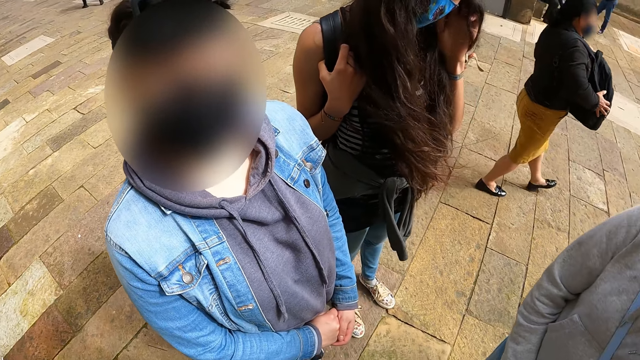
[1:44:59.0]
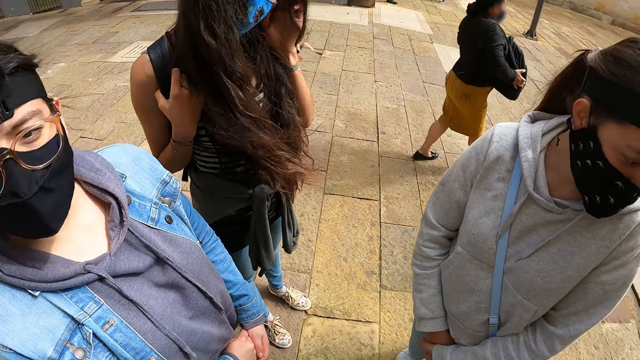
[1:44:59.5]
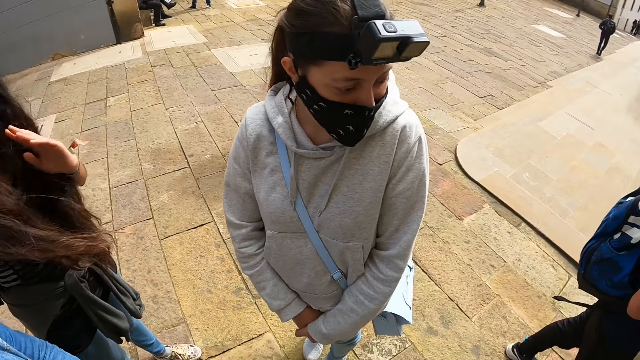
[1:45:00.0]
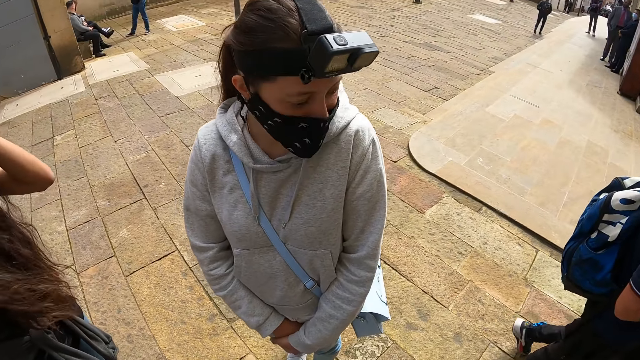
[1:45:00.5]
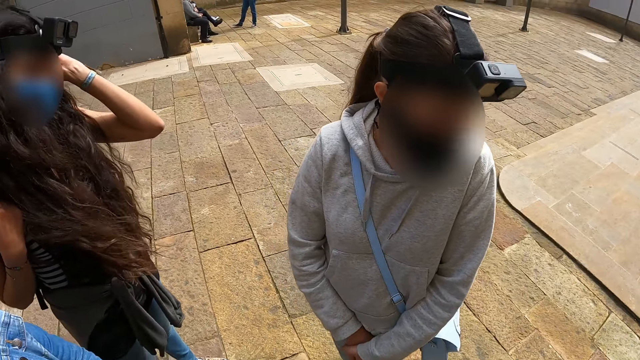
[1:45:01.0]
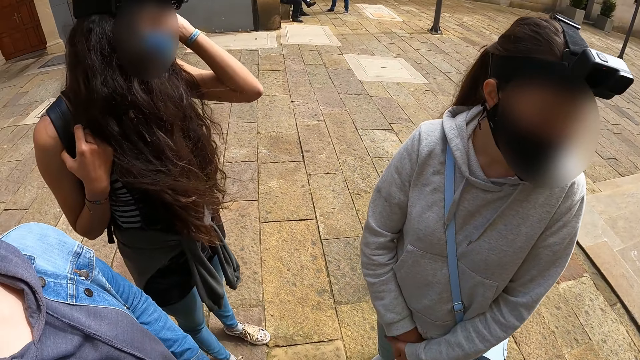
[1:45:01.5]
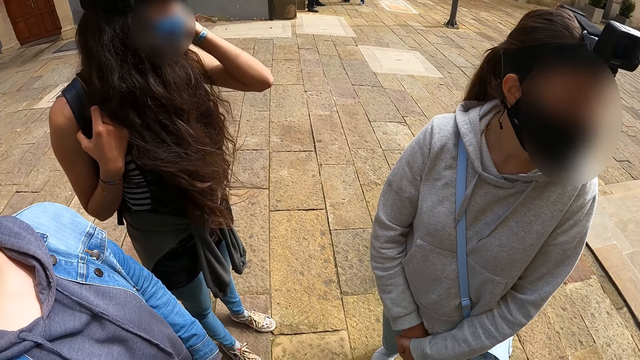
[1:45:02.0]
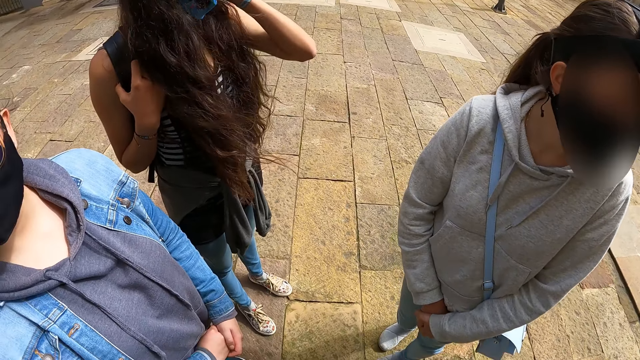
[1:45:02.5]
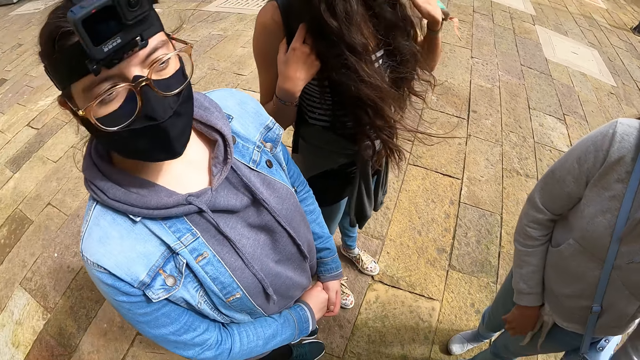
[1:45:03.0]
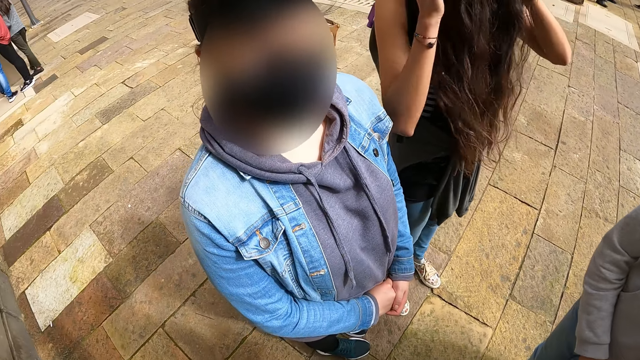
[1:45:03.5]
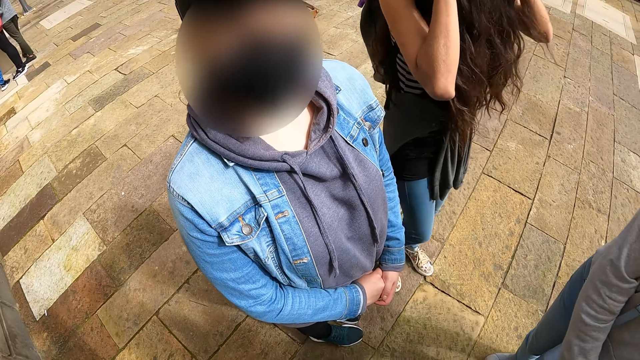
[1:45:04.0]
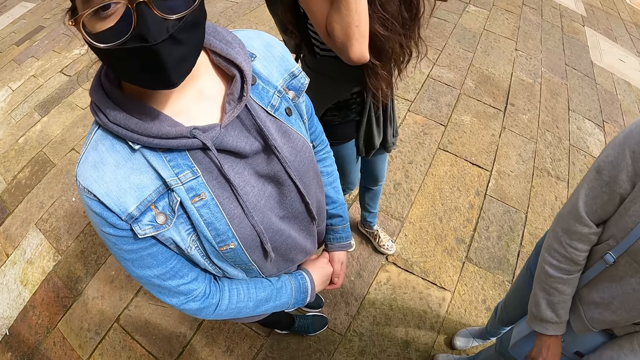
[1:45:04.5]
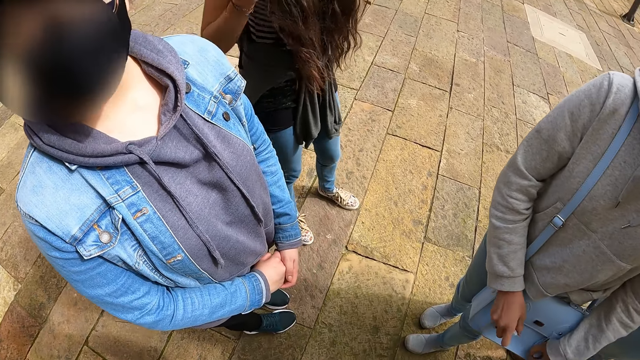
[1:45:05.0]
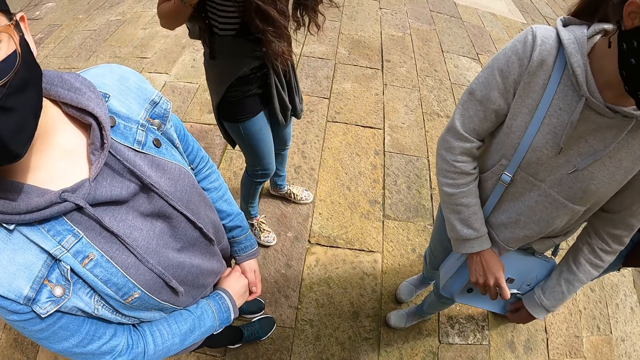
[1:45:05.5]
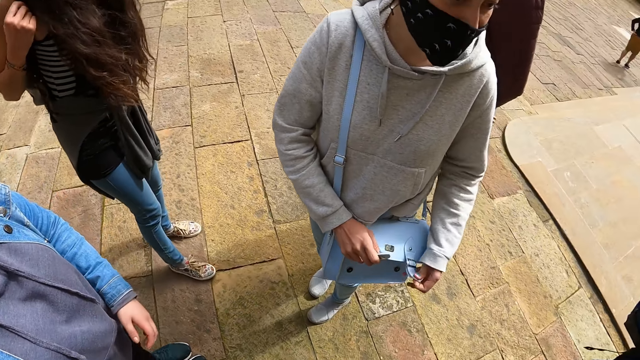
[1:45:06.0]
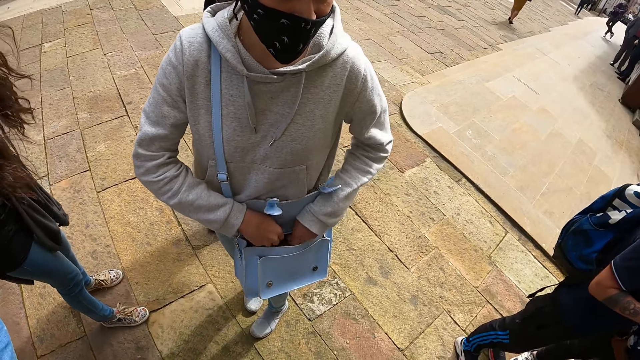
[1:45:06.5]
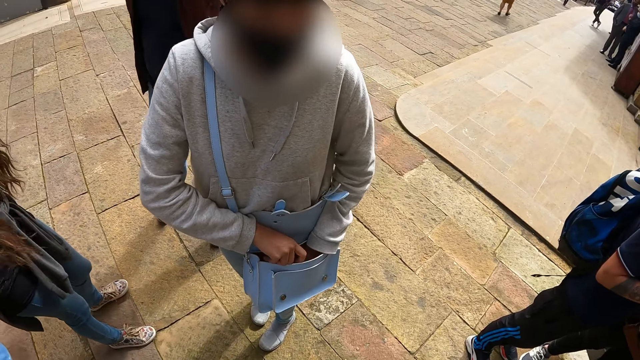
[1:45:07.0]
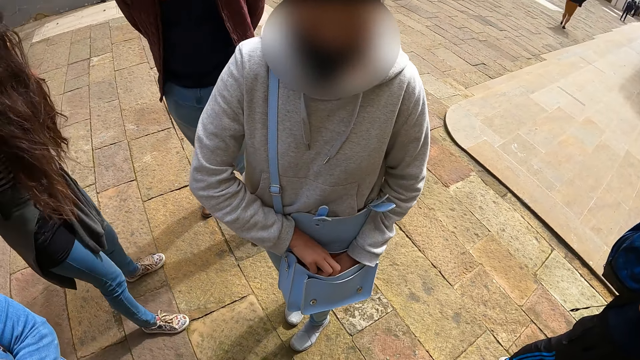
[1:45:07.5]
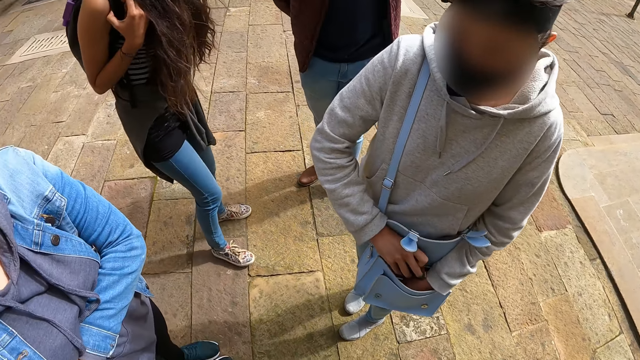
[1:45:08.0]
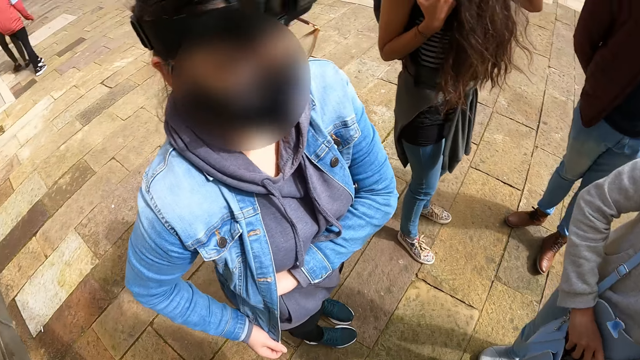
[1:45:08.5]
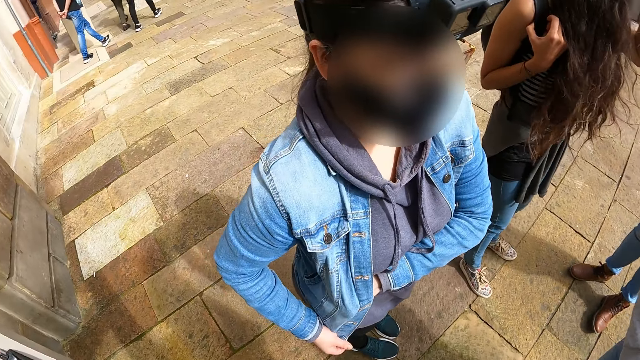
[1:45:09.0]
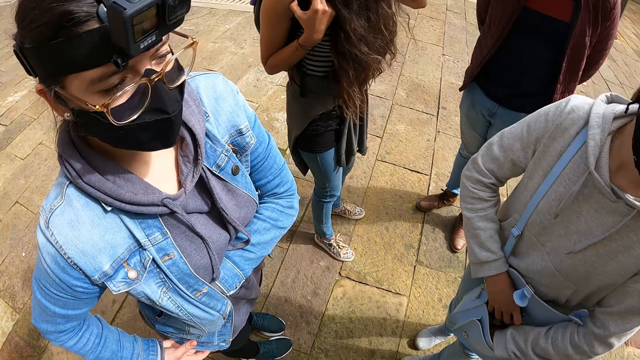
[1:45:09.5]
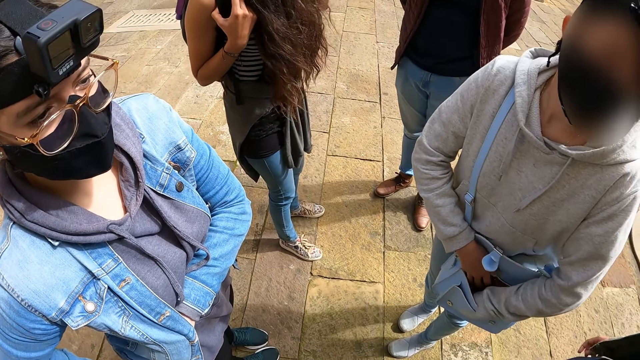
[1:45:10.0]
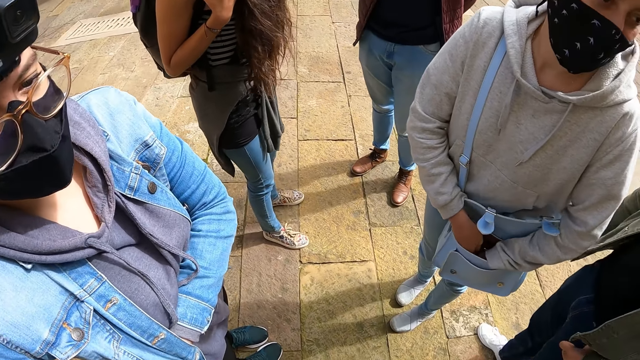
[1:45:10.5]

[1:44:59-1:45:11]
A woman opens the bag.

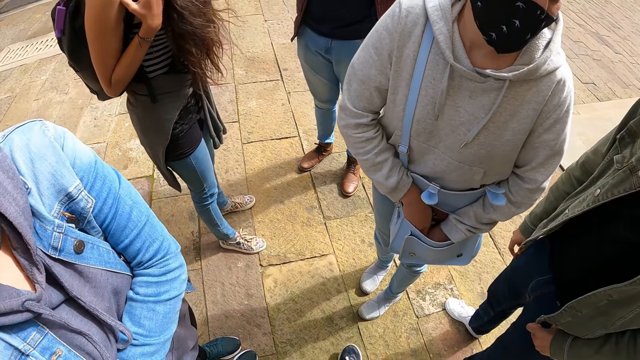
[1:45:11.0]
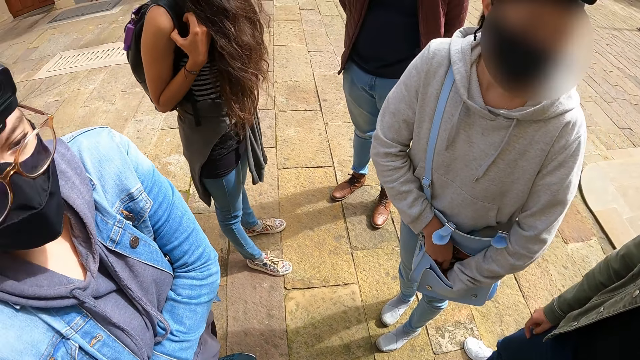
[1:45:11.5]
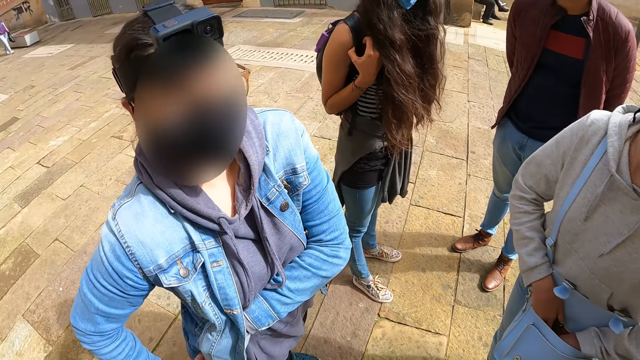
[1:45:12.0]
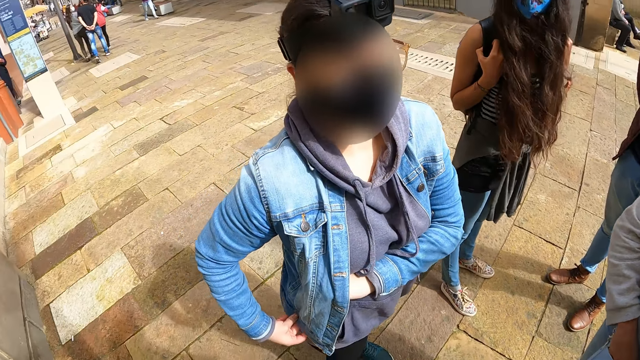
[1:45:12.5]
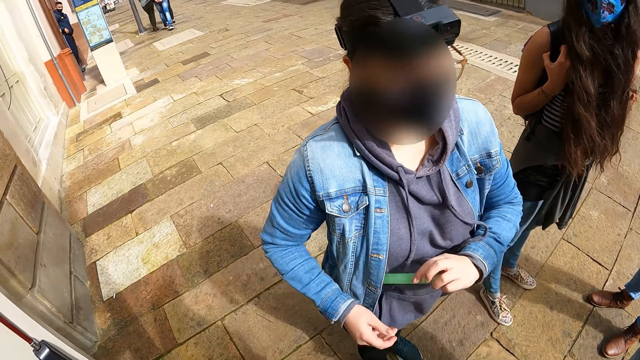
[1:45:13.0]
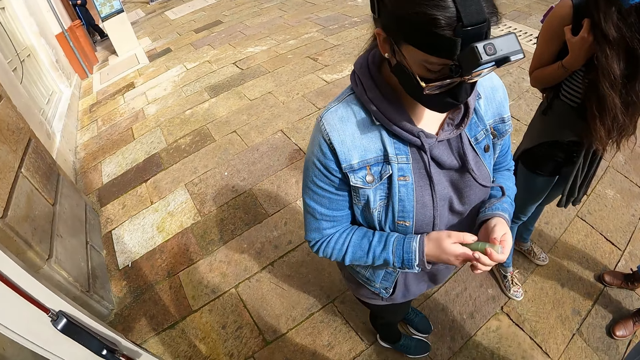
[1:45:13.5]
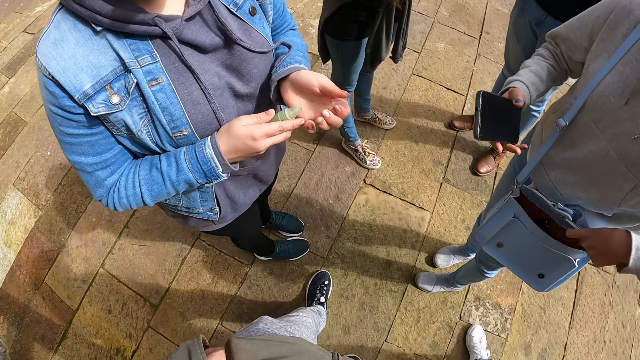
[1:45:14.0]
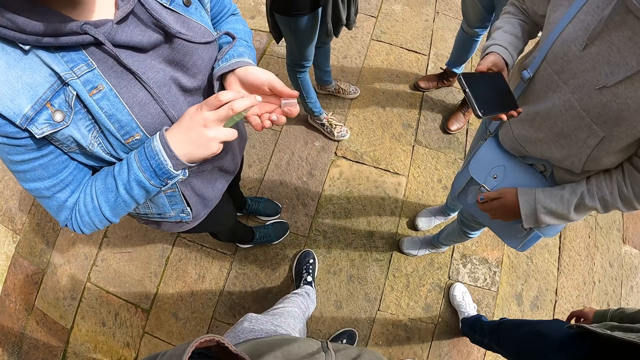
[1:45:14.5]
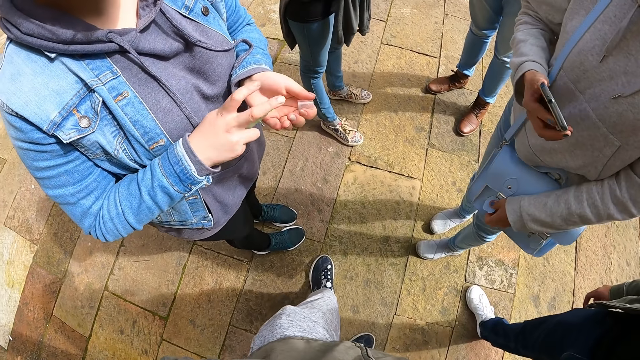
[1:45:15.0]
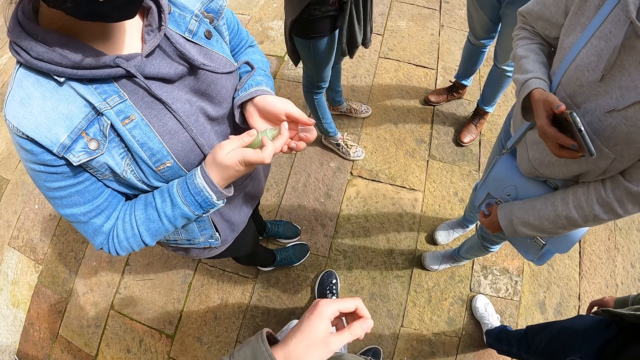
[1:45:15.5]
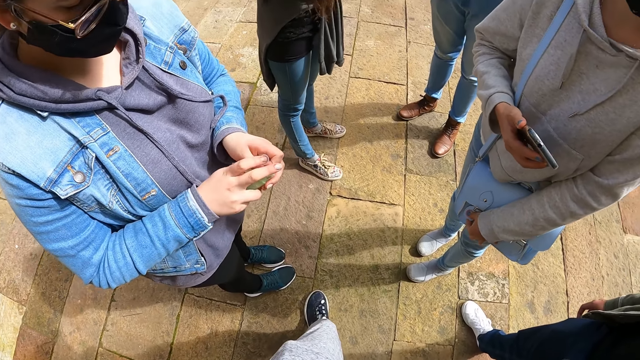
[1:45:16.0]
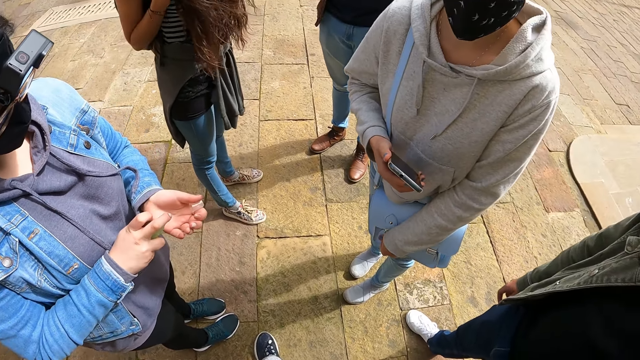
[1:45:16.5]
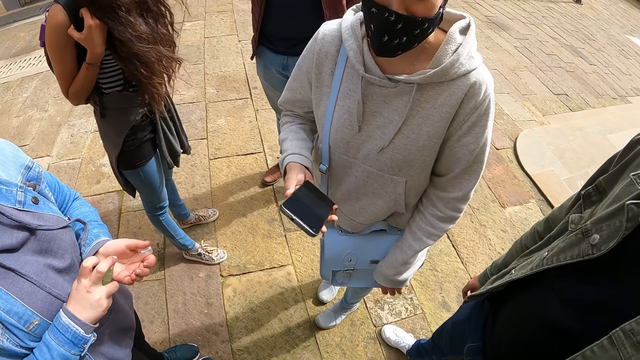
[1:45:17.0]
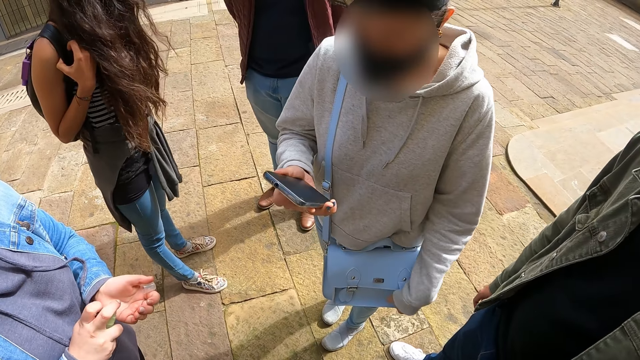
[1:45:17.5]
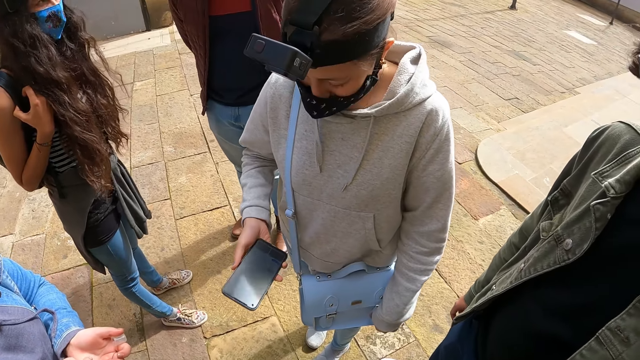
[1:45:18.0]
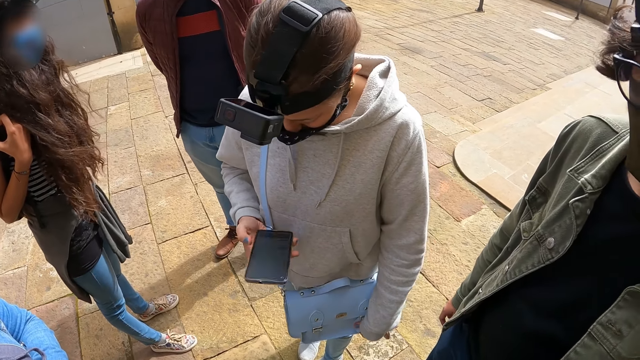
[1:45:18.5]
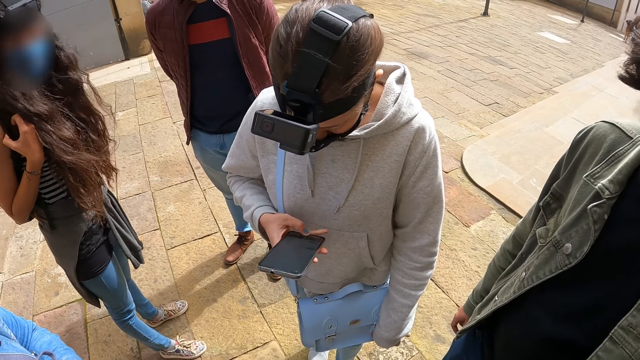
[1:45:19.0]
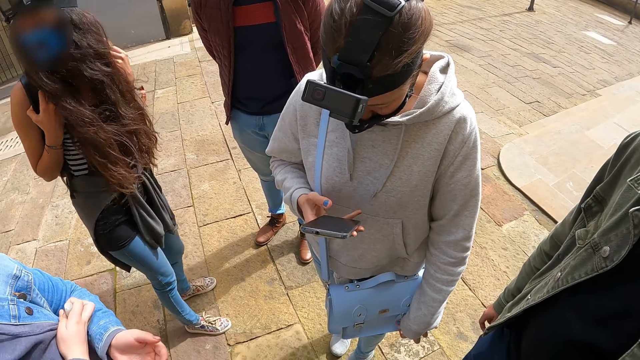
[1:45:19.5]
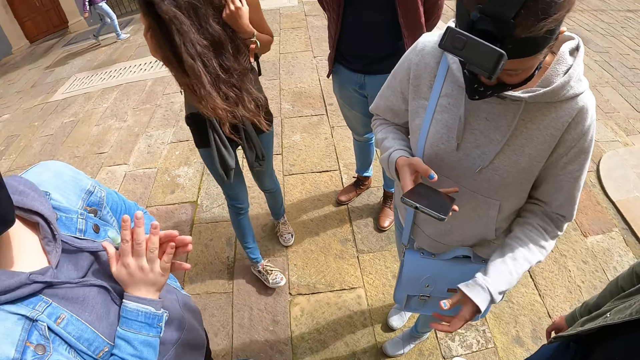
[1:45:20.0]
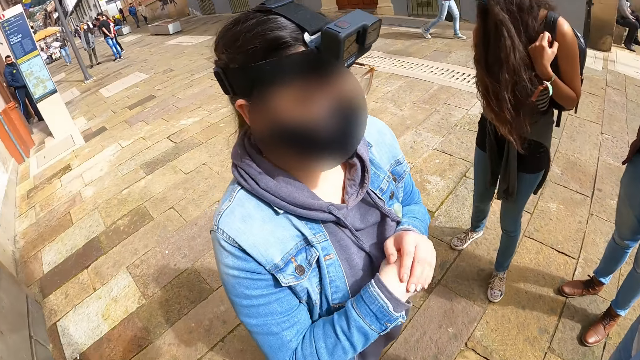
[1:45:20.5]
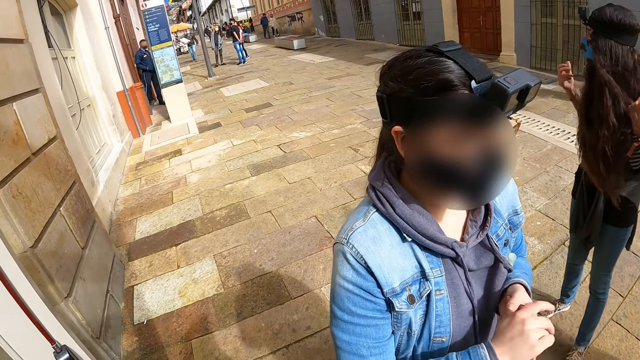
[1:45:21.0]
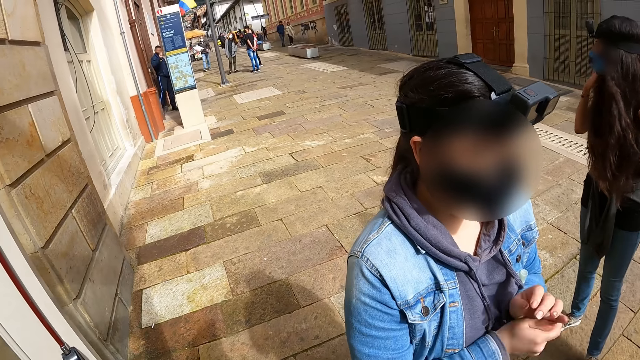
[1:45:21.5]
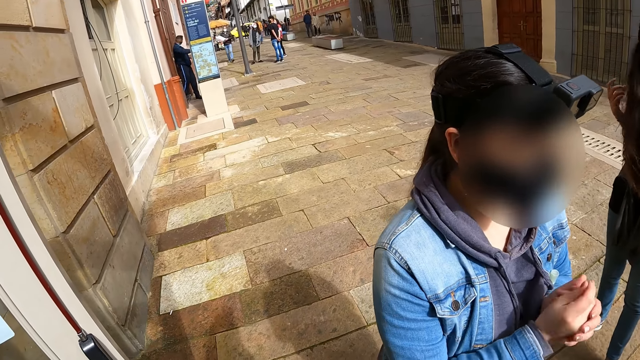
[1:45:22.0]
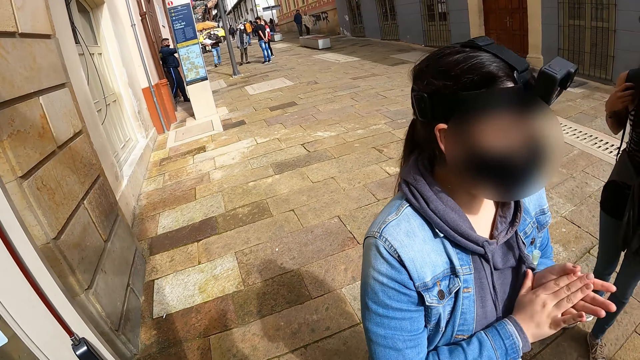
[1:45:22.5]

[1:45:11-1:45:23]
A woman picks the jelly. Another woman picks the phone. The first woman applies the jelly on the hands. The other woman stares at the phone. The camera wearer turns to the left. They apply oil on the hands.
